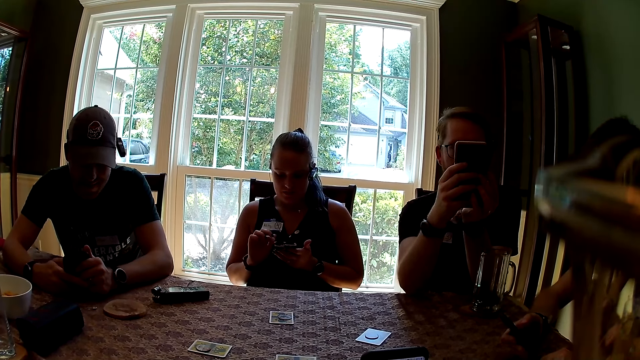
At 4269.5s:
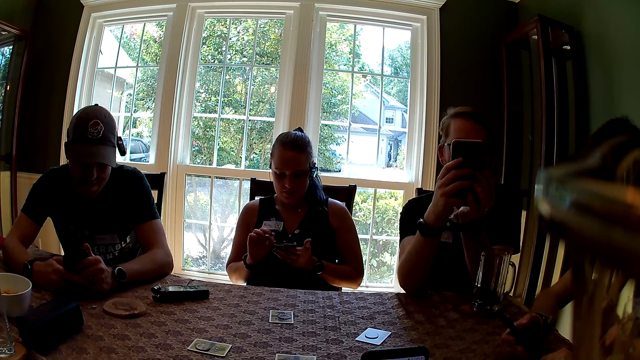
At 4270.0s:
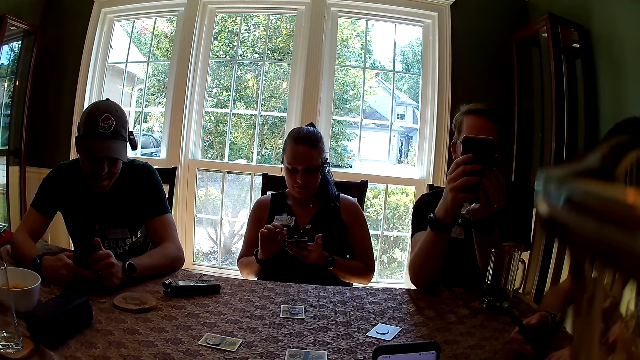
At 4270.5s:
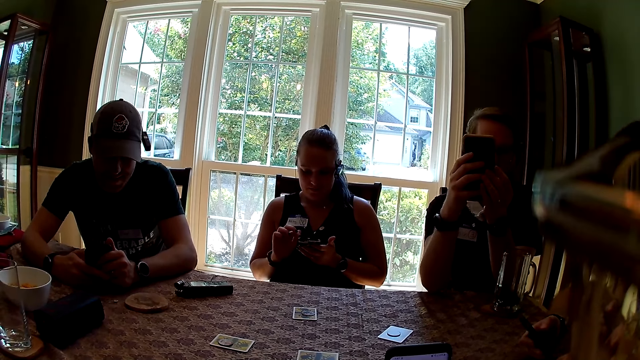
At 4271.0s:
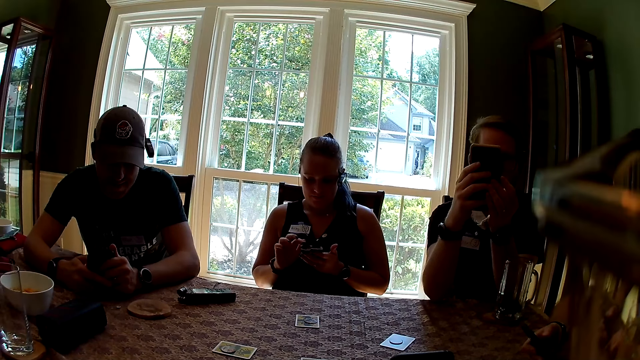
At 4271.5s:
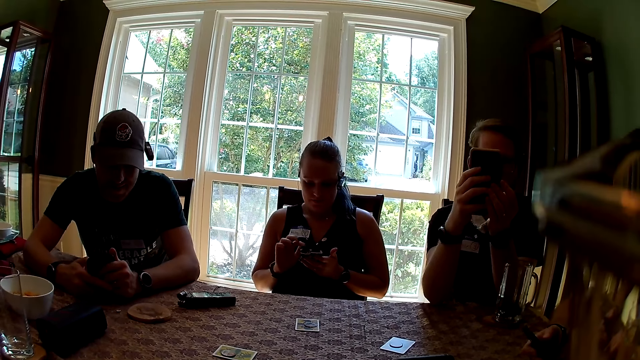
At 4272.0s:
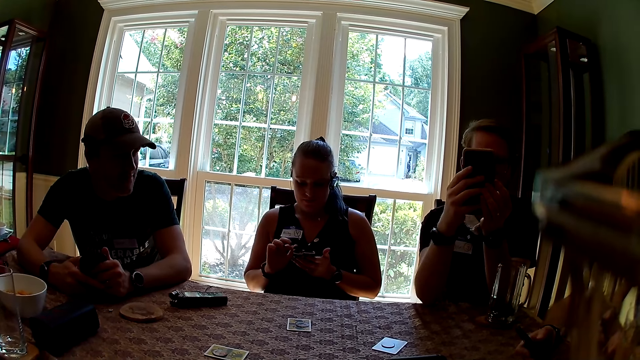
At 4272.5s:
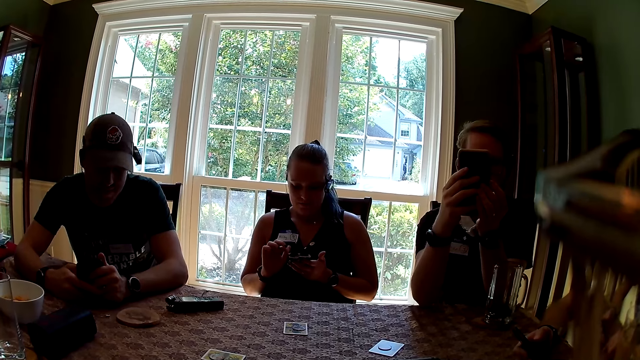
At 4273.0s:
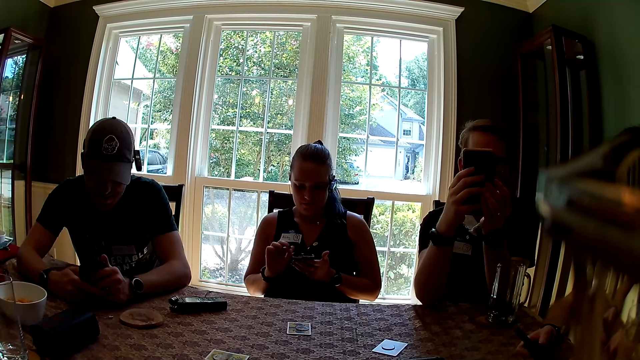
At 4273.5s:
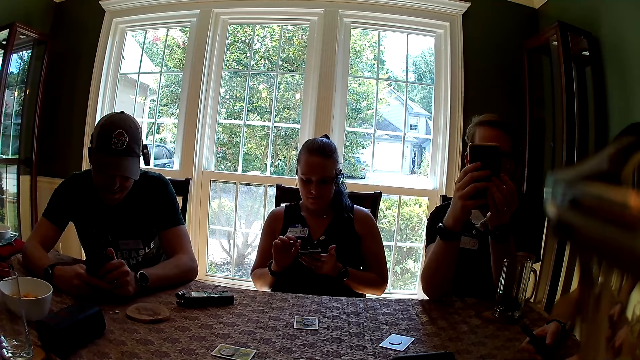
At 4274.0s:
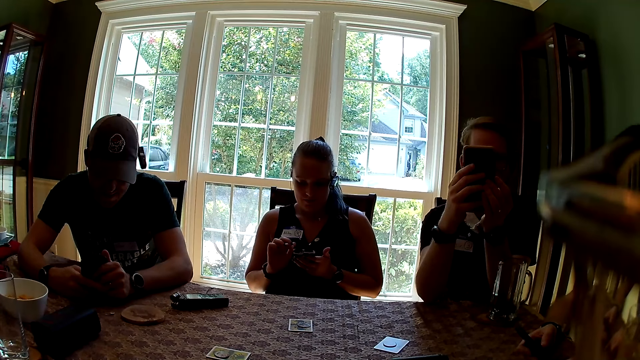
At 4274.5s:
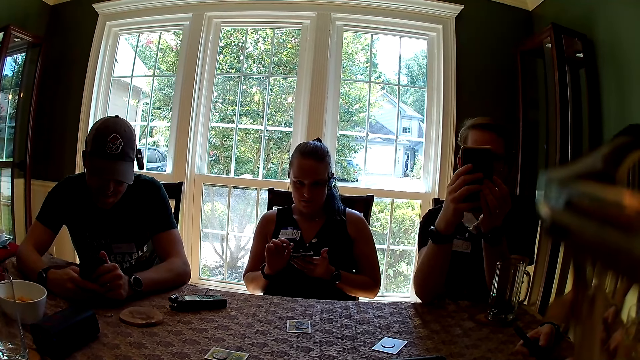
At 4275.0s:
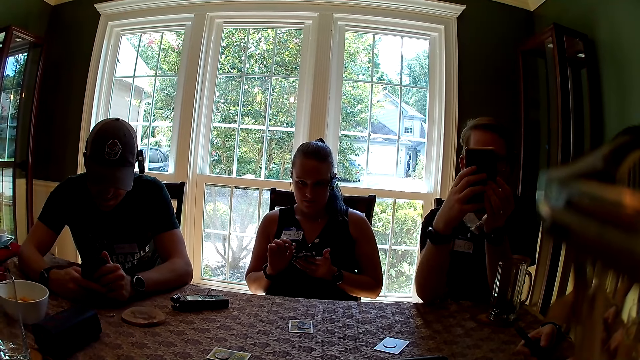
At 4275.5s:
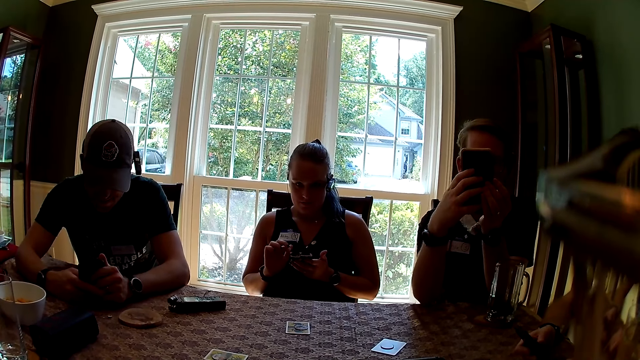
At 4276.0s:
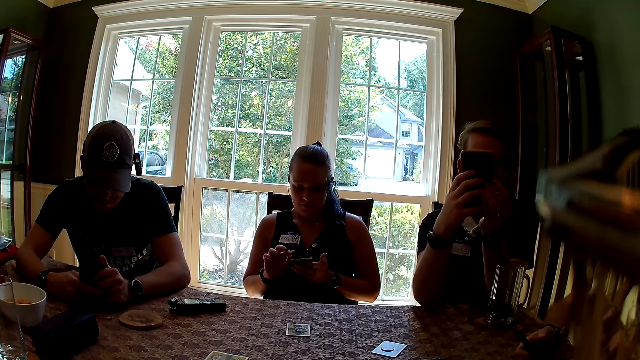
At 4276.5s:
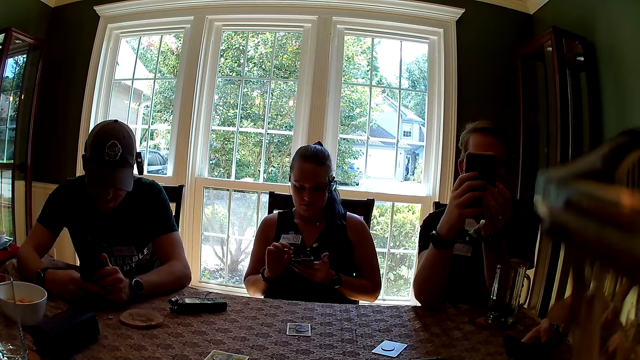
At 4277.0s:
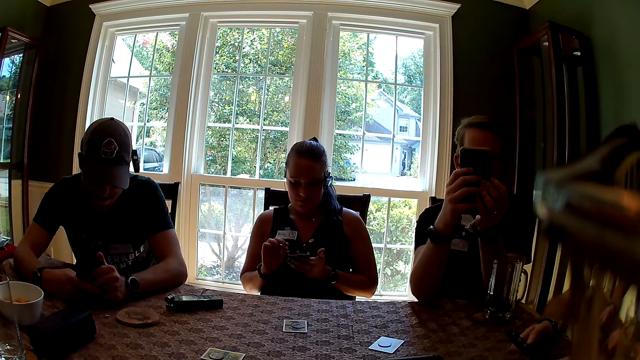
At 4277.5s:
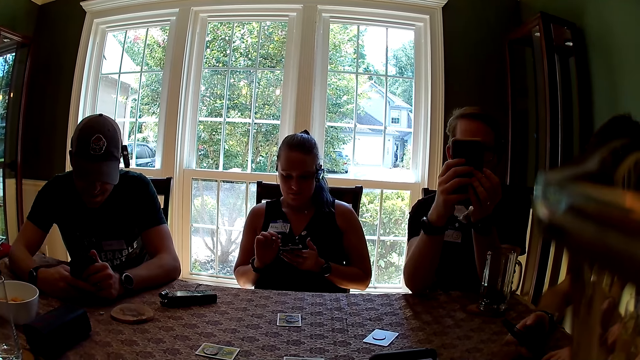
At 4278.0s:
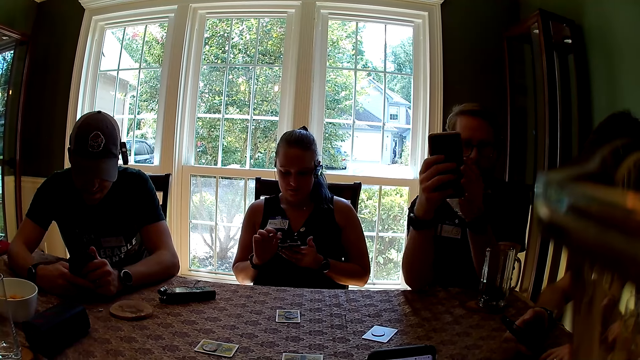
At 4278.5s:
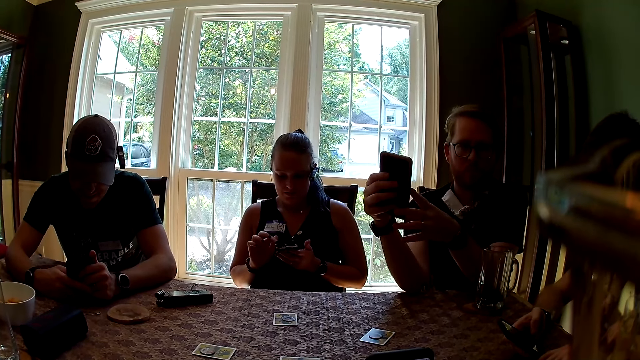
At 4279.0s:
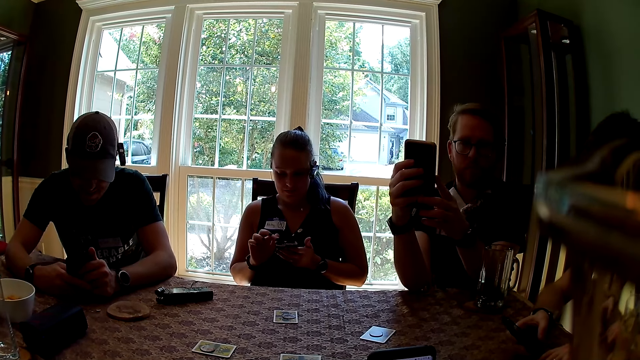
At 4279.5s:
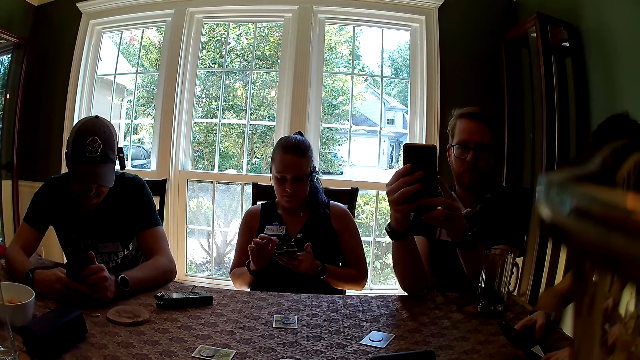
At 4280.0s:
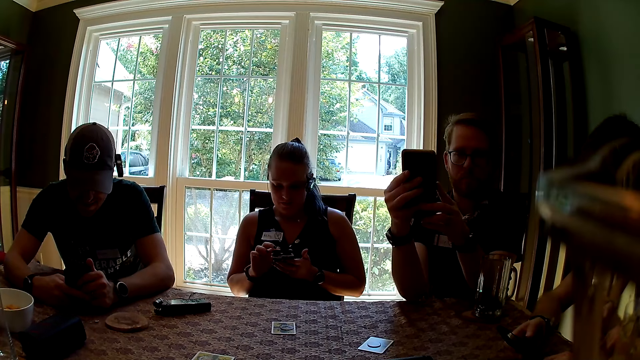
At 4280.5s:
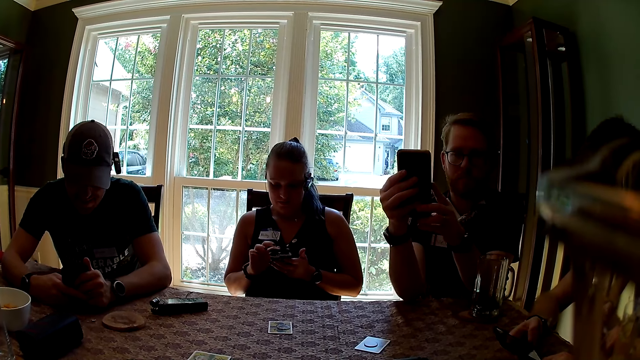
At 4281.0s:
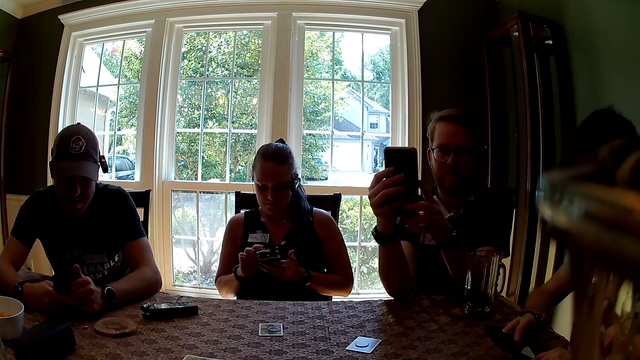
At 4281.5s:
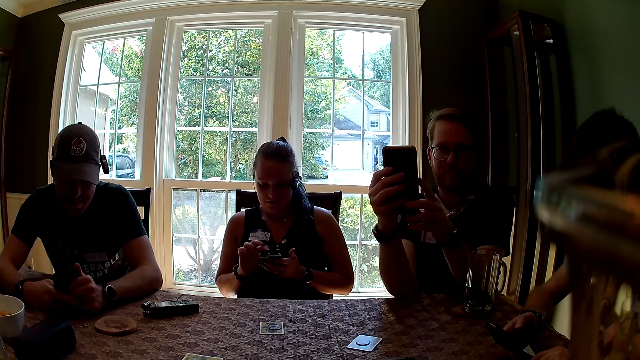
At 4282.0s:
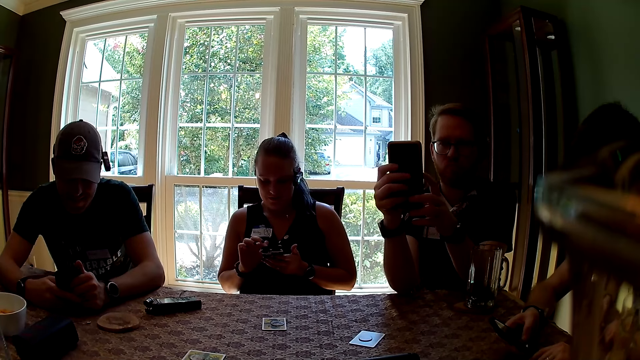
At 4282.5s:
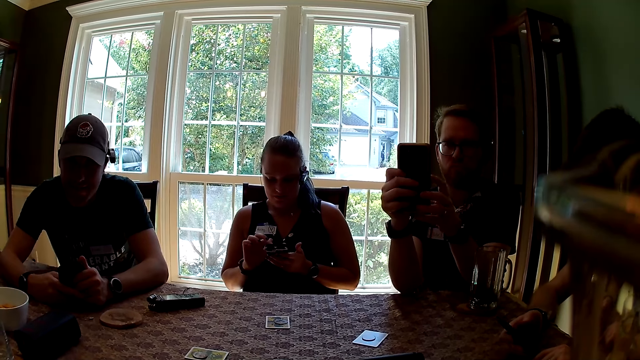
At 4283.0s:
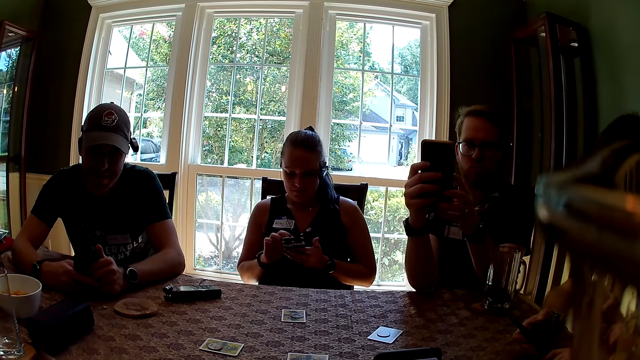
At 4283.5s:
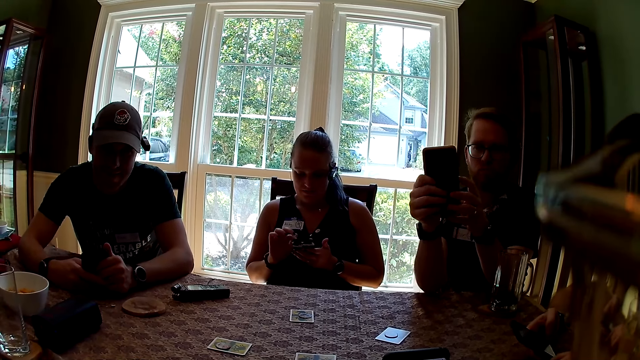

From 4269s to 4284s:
A man interacts with everyone. The man interacts with everyone again. The camera wearer interacts with everyone.

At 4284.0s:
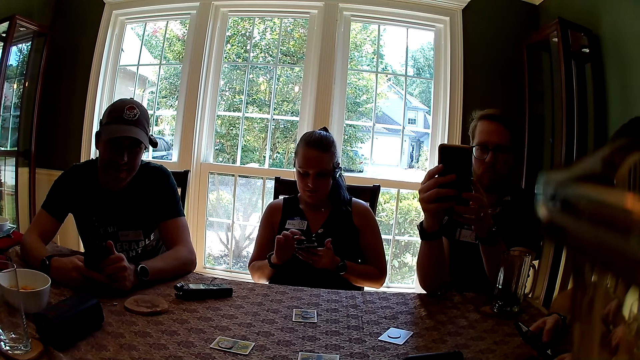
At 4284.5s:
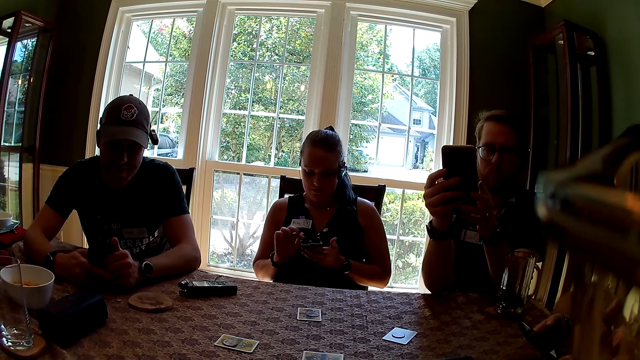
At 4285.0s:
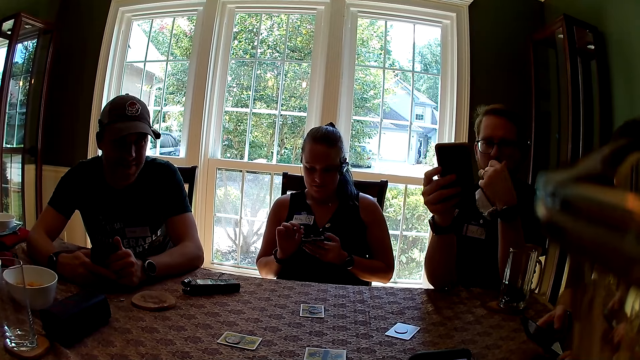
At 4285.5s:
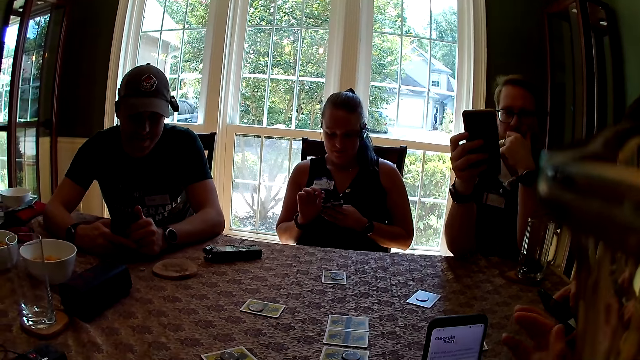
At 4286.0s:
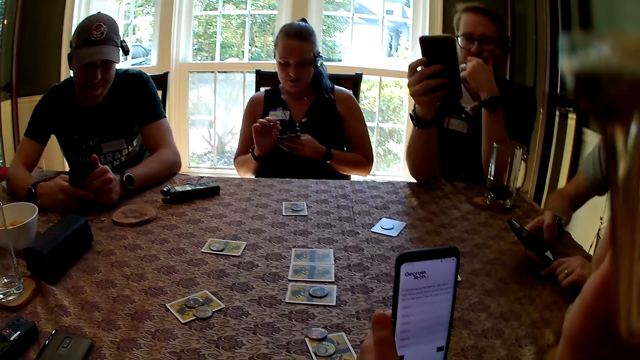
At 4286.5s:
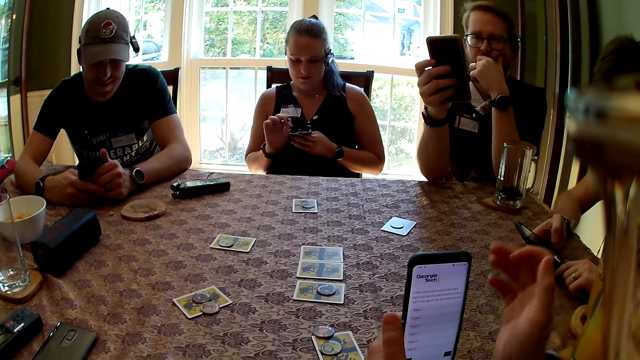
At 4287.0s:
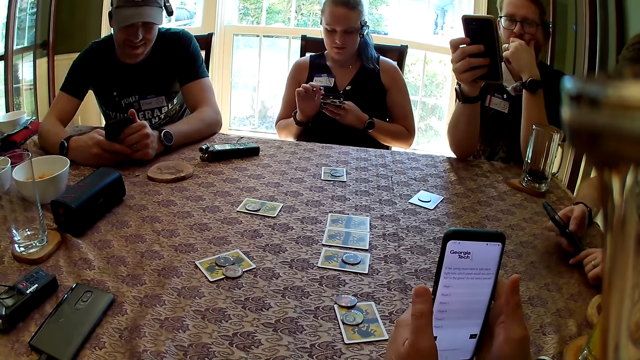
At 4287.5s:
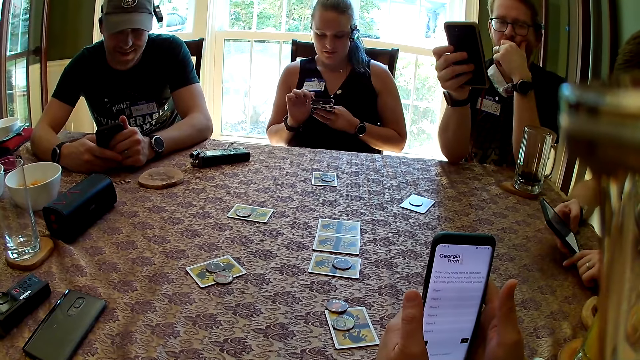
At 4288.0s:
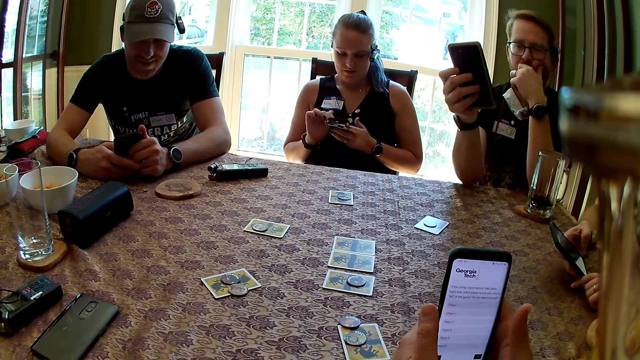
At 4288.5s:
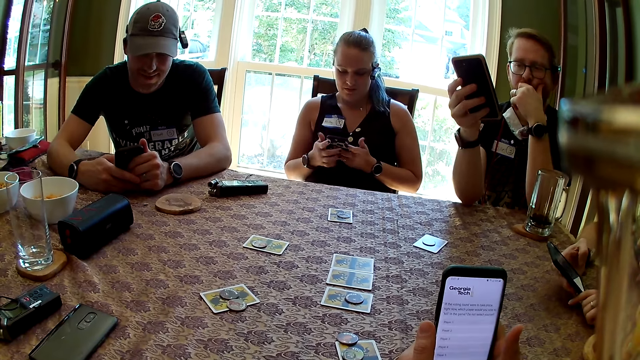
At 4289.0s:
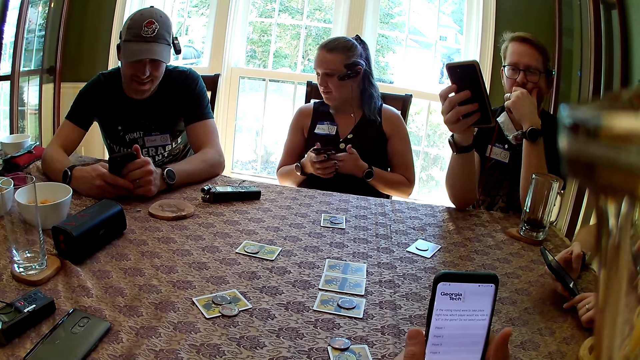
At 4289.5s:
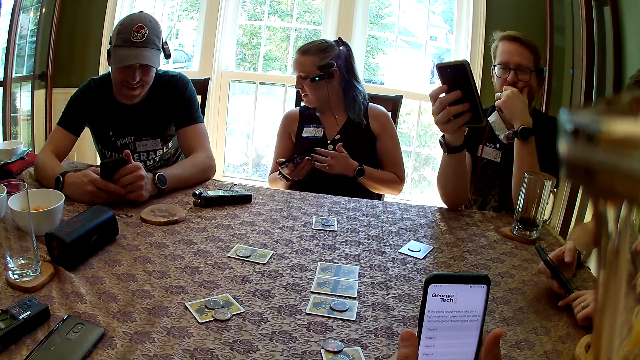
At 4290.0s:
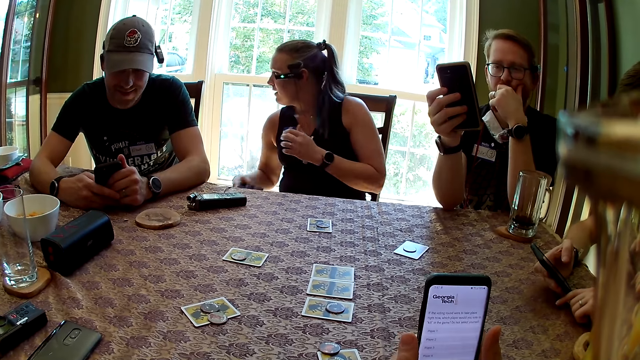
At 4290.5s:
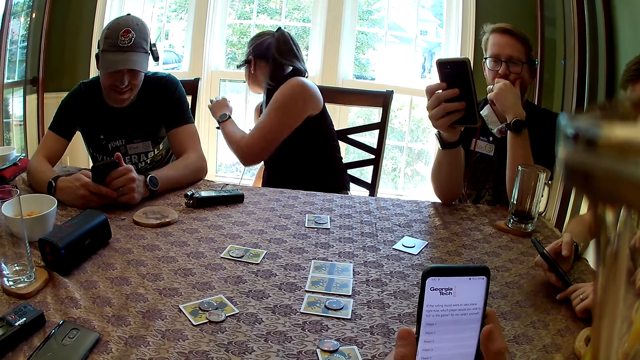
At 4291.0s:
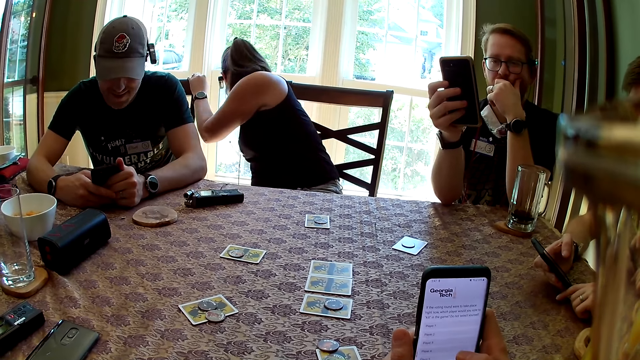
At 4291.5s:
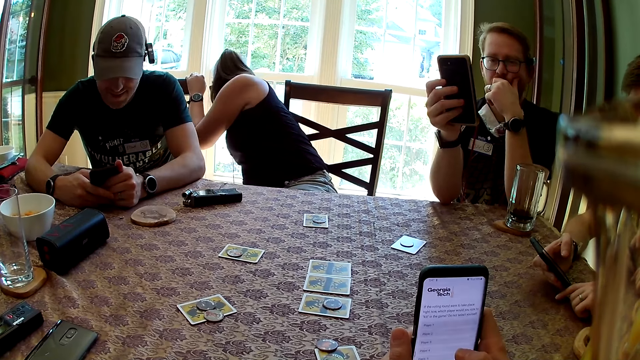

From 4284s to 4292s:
A man touches his mouth with his left hand. The camera wearer lifts her glasses. She adjusts her glasses with her right hand. She operates her phone. A woman passes the phone to her right hand with her left hand. Another man interacts with everyone. The woman turns towards the window behind her and touches the chair with her left hand.
